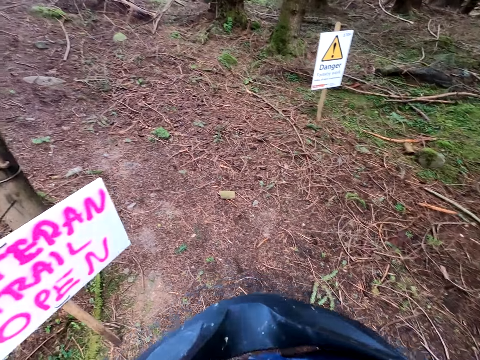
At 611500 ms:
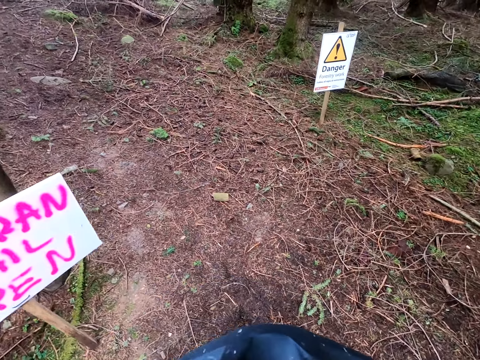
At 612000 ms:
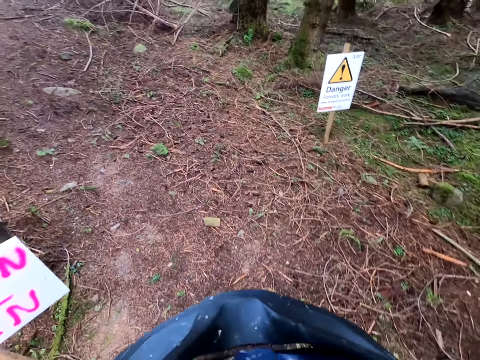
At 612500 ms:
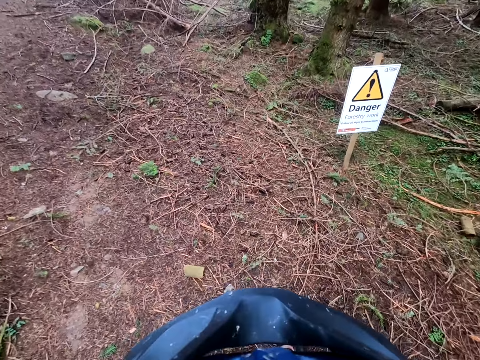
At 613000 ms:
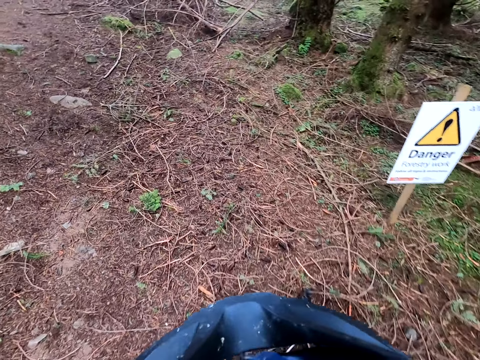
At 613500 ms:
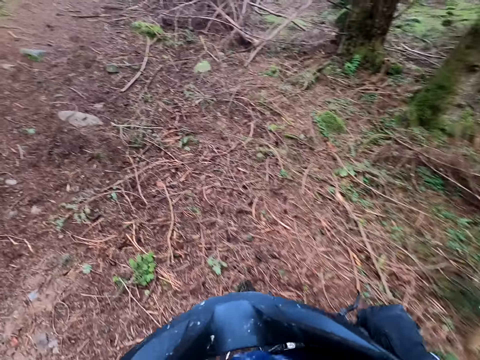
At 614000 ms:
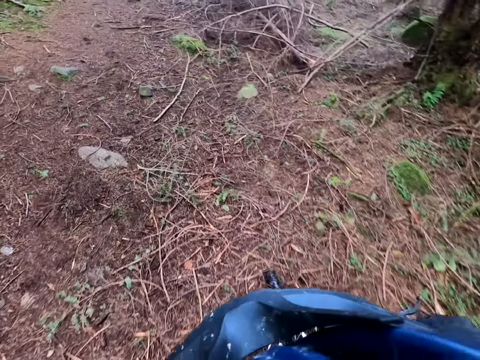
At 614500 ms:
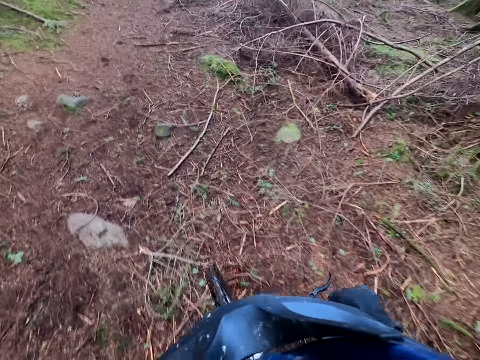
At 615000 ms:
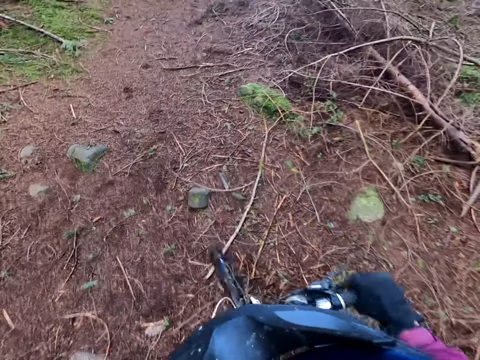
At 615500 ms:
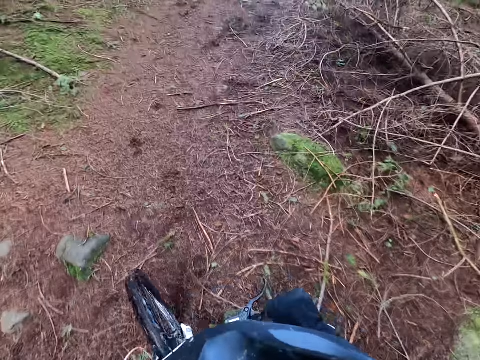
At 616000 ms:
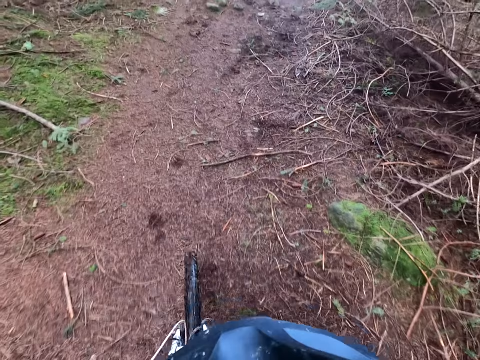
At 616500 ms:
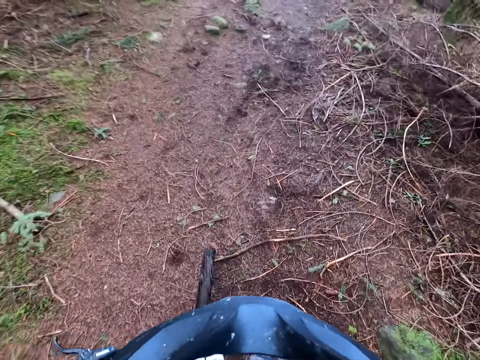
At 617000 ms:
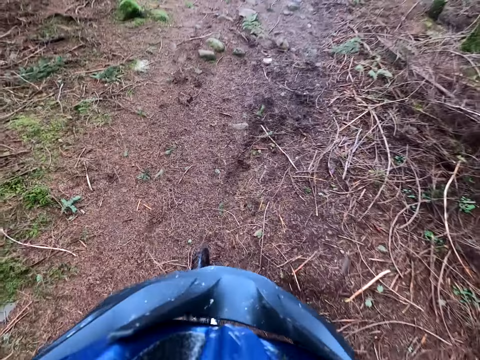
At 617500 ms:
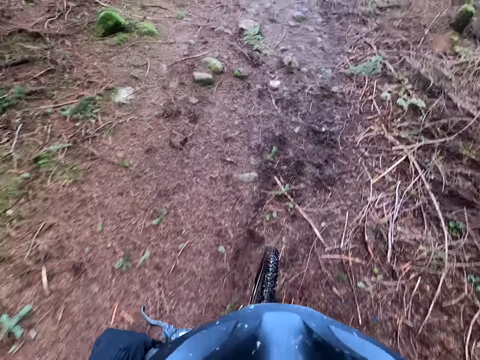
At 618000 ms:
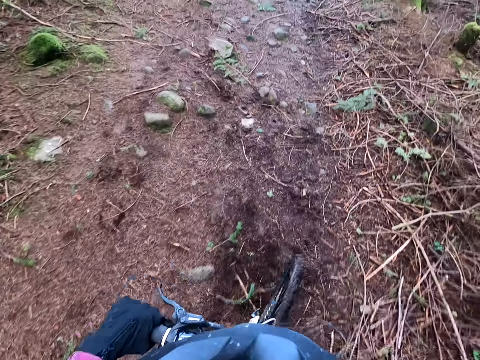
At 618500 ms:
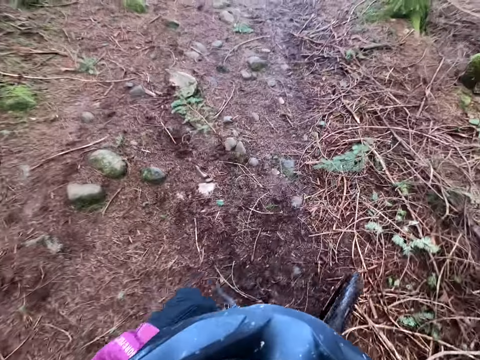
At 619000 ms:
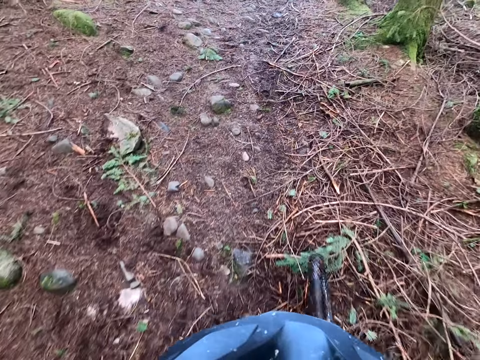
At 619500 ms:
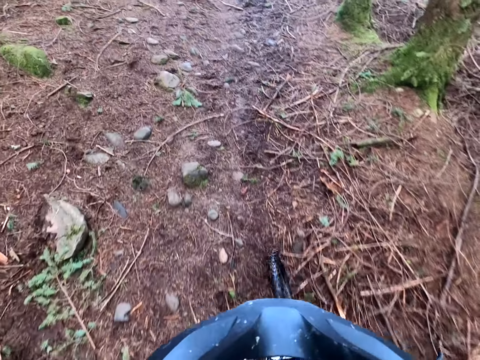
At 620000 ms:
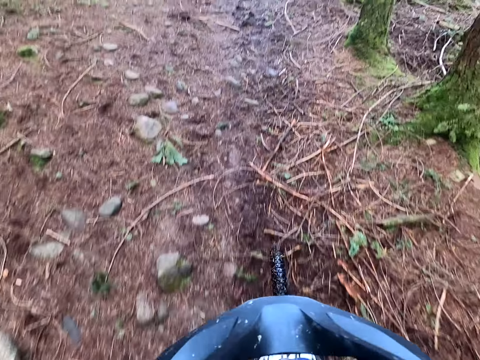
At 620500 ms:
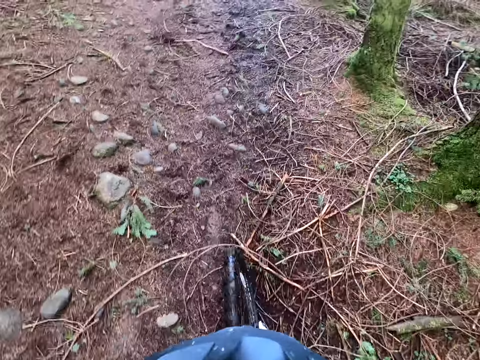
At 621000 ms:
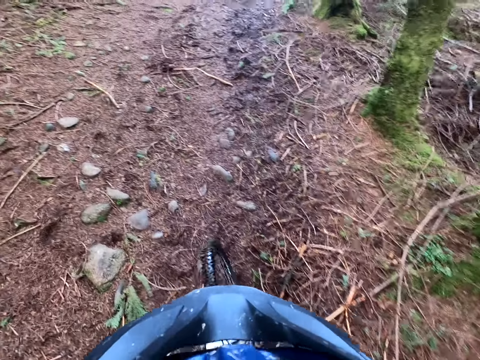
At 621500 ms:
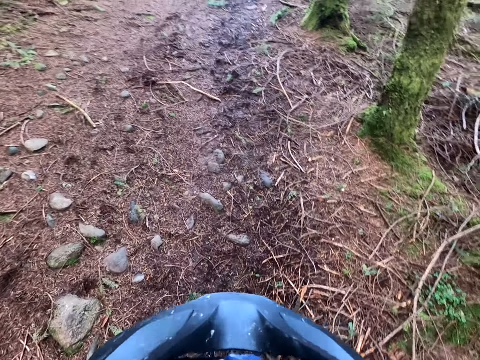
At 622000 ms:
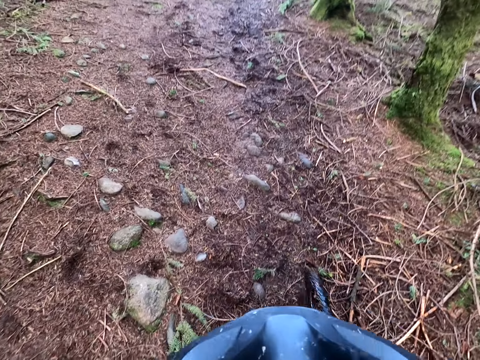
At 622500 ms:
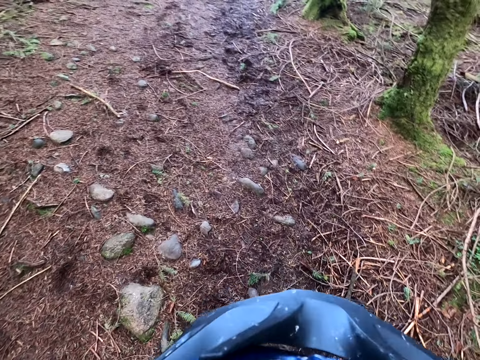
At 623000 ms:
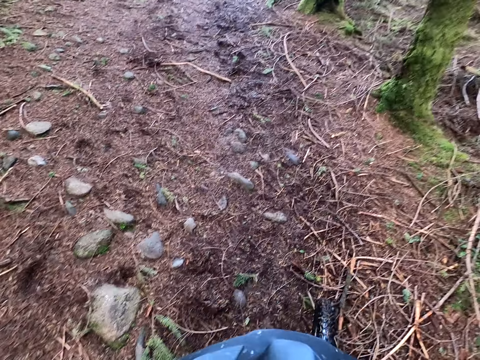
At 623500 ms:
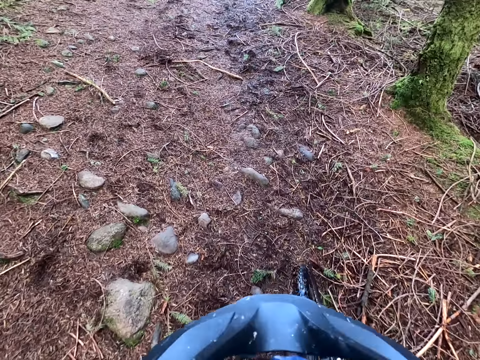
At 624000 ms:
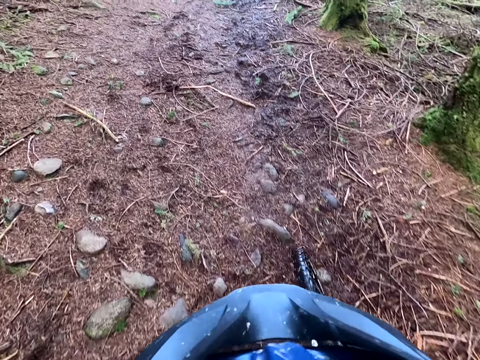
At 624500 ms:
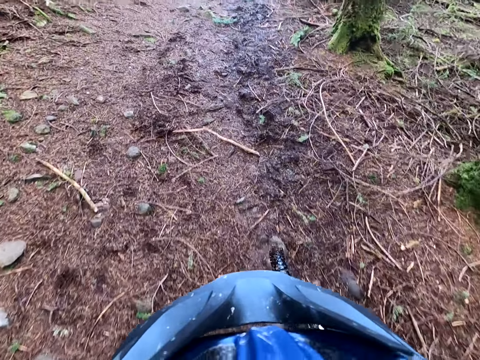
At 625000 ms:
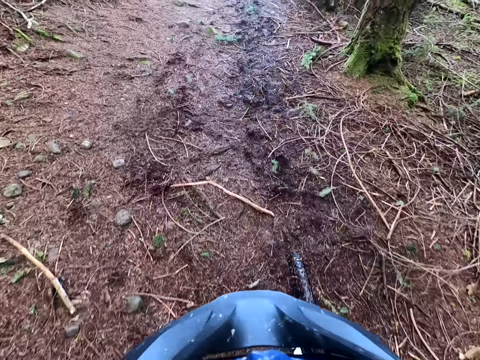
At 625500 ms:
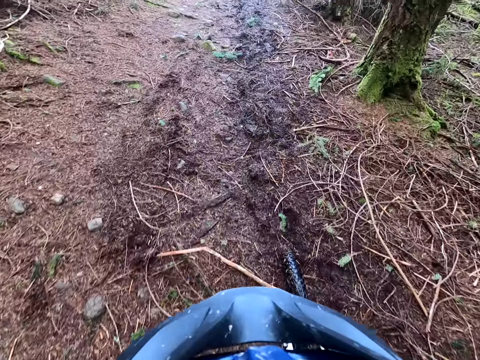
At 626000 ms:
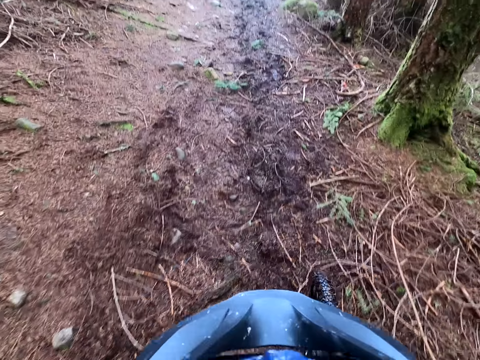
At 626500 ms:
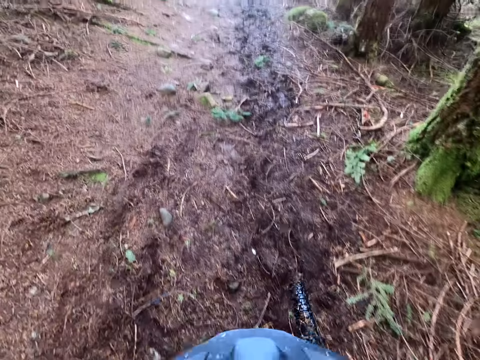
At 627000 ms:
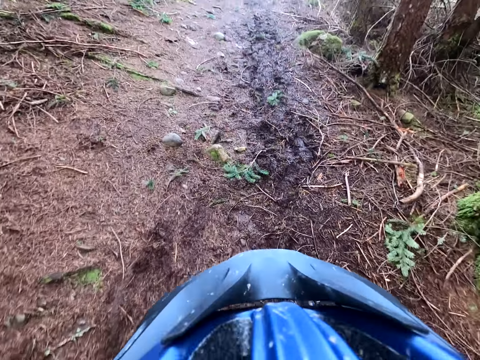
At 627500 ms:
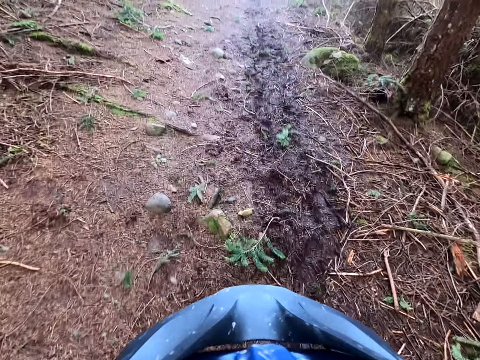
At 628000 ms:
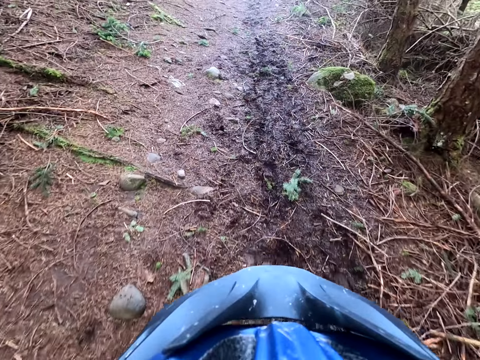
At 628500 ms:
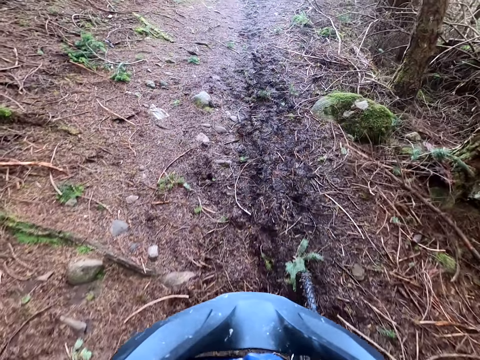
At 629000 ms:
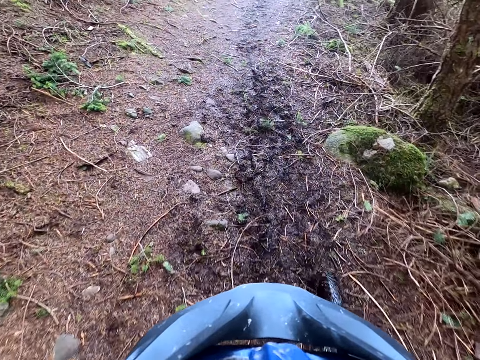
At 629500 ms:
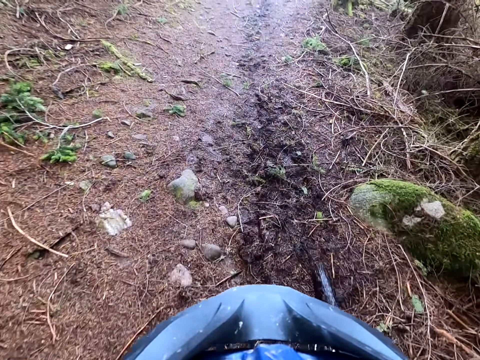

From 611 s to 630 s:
The camera wearer rides the bicycle in the forest. They stop the bicycle and ride the bicycle on the road.

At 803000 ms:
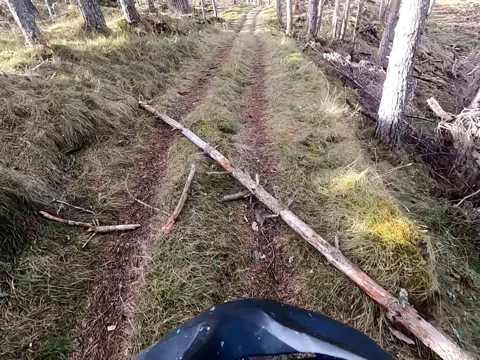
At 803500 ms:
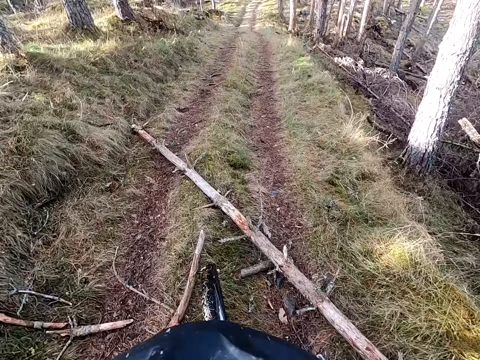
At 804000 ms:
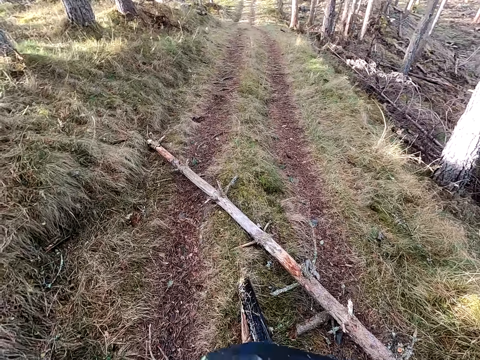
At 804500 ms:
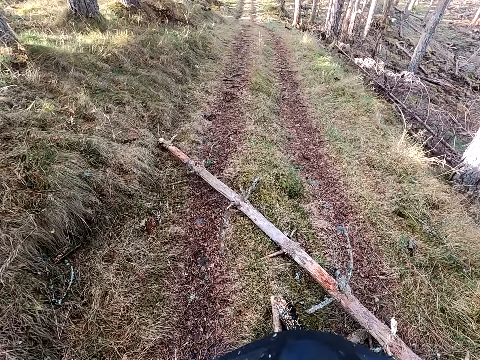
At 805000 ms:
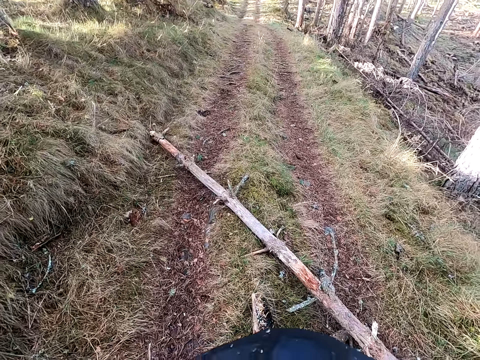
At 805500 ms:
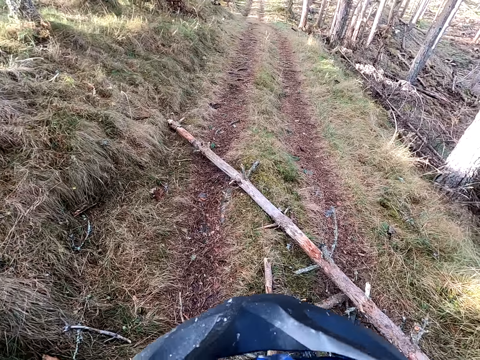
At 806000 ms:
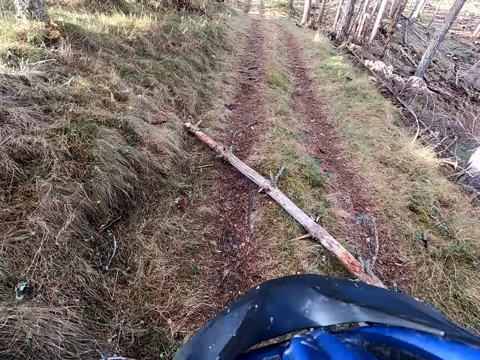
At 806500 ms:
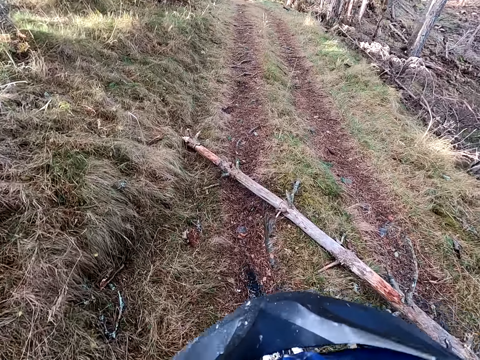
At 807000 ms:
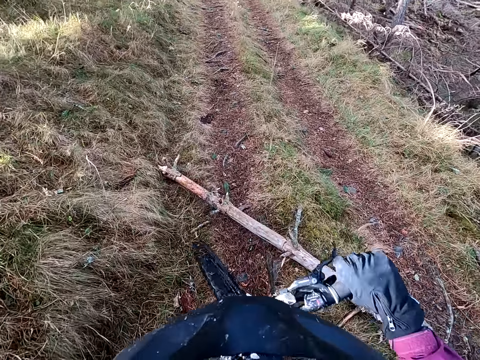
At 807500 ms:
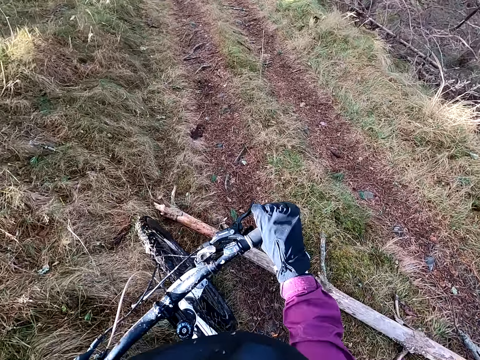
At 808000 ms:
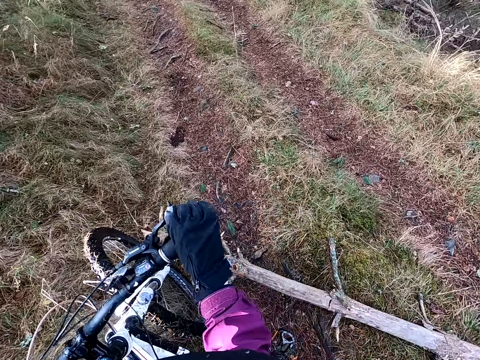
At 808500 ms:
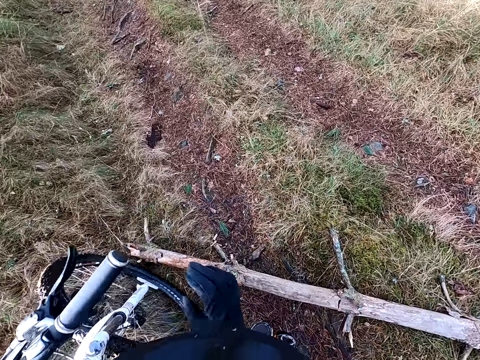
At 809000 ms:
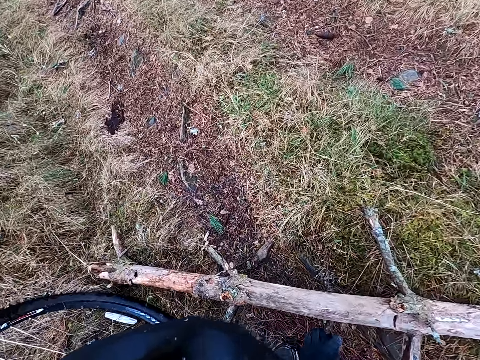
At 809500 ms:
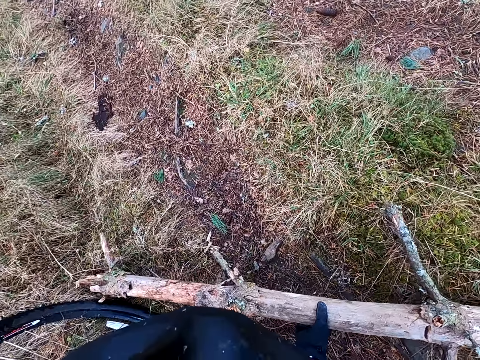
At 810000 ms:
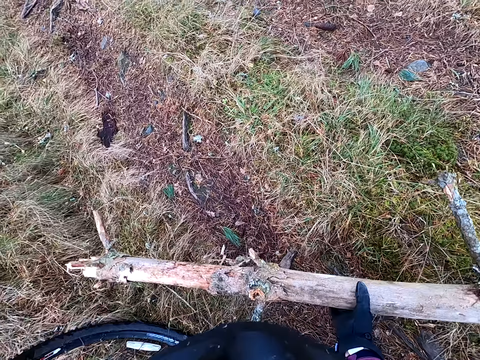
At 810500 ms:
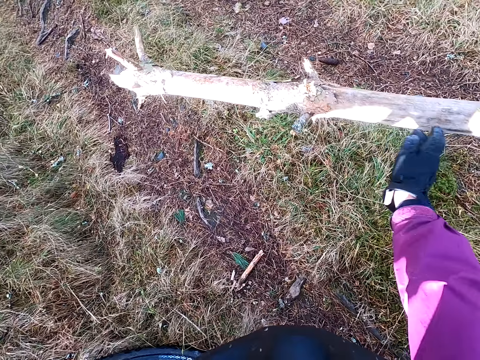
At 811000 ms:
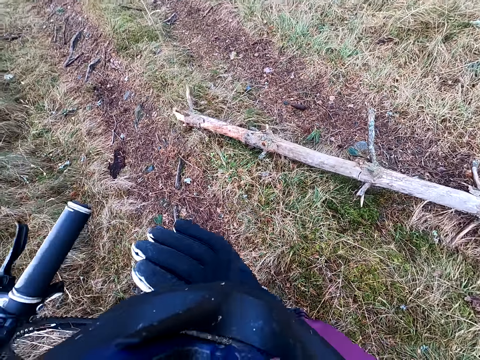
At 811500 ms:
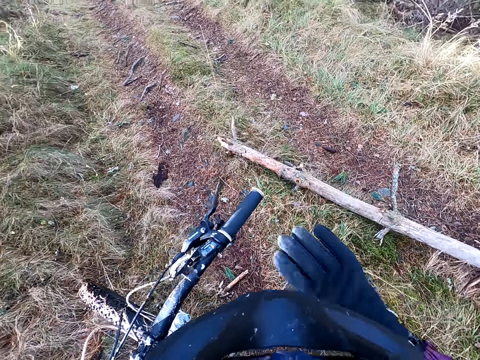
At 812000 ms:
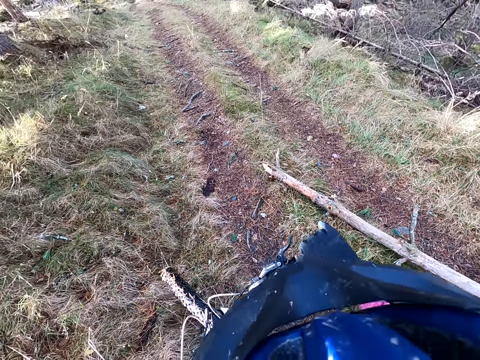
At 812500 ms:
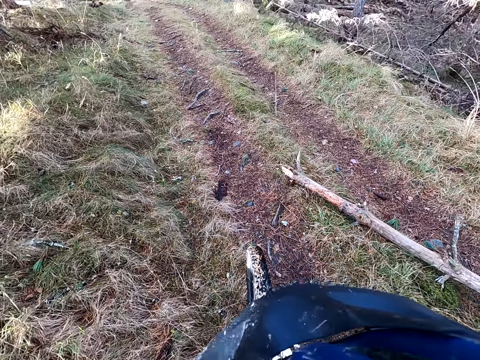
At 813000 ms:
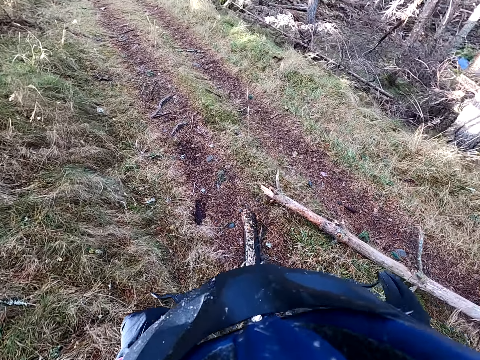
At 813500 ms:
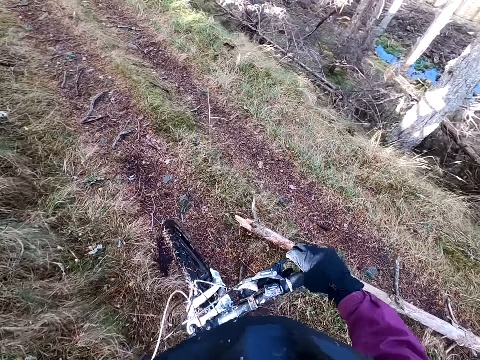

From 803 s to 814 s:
The camera wearer stops the bicycle. He stops for a while. He picks up a wood from the ground on the road with his right hand. He throws the wood on the ground with his right hand. He places his right hand on the bicycle handle.
